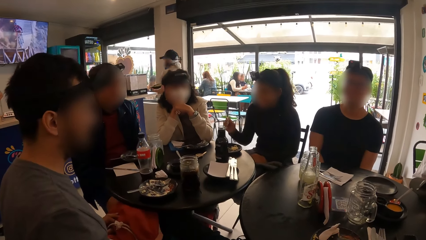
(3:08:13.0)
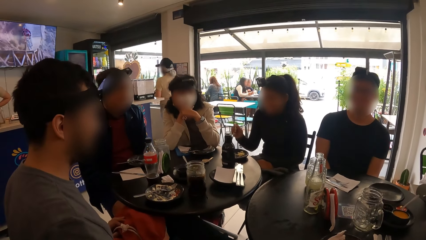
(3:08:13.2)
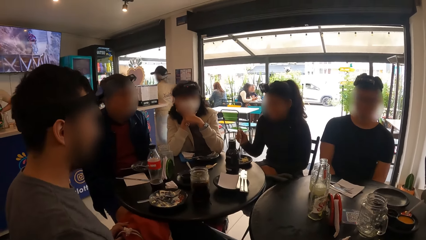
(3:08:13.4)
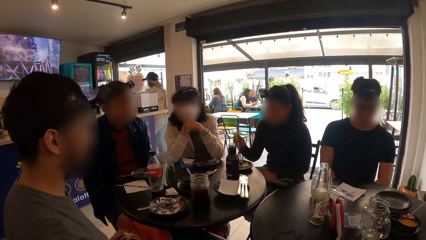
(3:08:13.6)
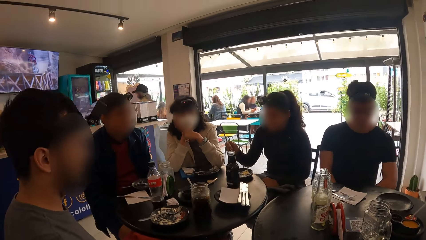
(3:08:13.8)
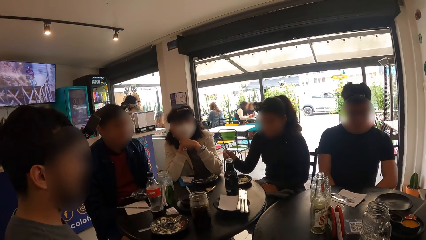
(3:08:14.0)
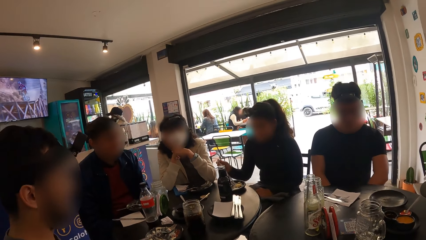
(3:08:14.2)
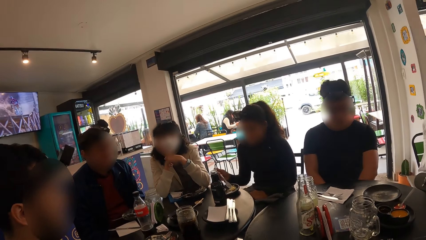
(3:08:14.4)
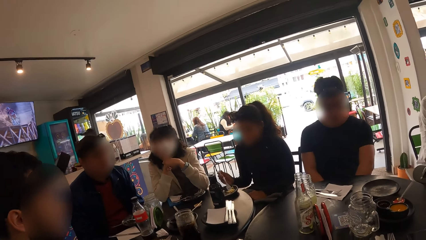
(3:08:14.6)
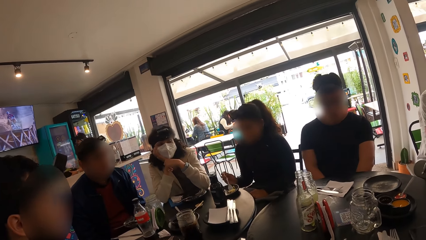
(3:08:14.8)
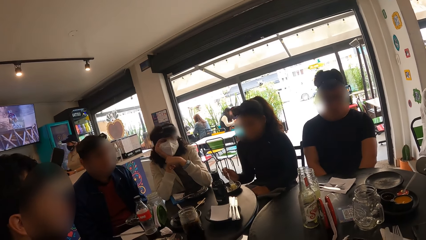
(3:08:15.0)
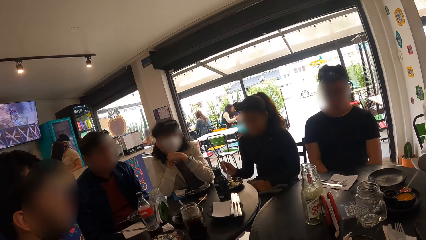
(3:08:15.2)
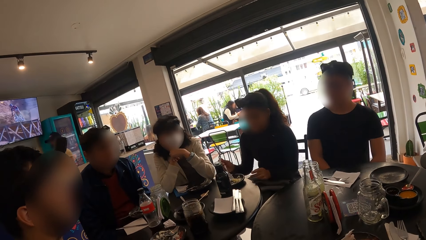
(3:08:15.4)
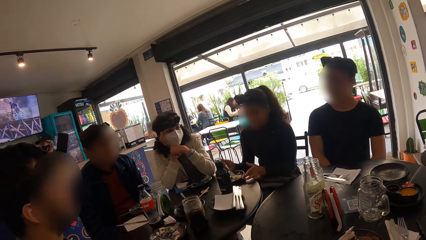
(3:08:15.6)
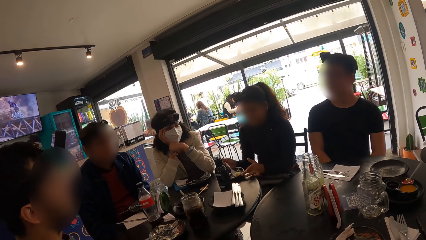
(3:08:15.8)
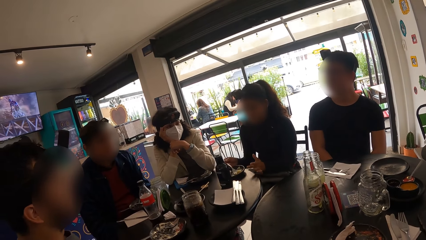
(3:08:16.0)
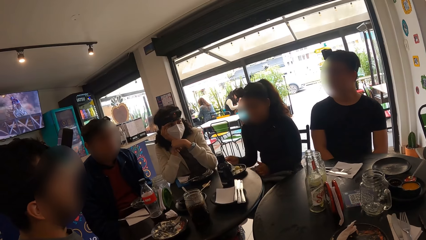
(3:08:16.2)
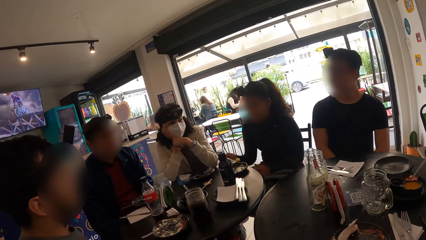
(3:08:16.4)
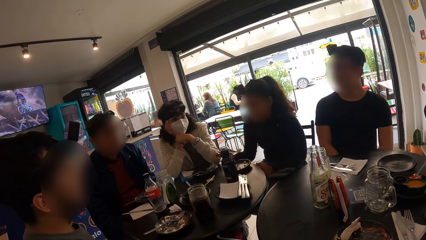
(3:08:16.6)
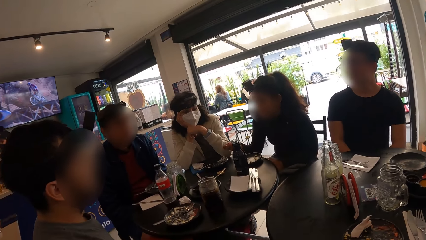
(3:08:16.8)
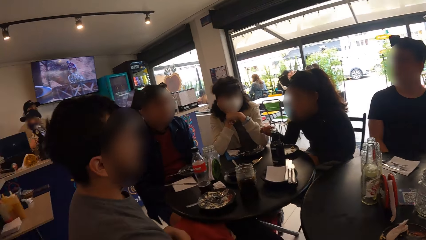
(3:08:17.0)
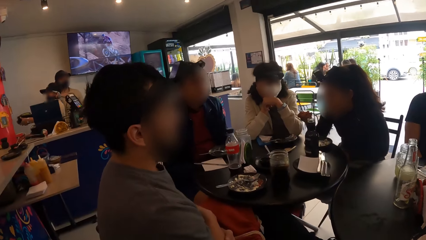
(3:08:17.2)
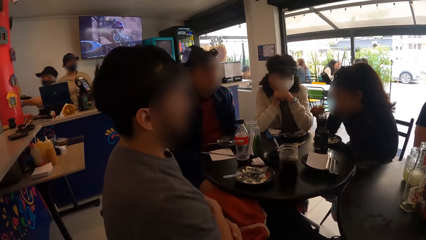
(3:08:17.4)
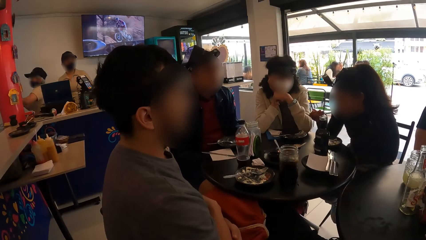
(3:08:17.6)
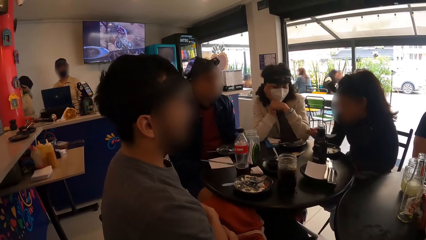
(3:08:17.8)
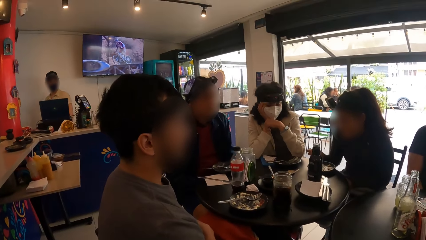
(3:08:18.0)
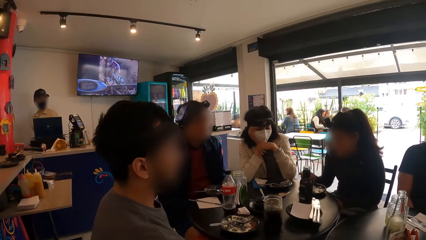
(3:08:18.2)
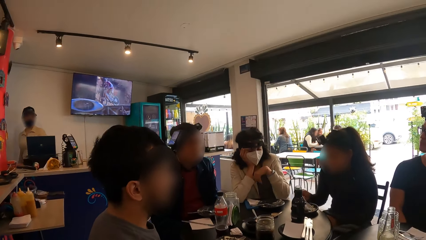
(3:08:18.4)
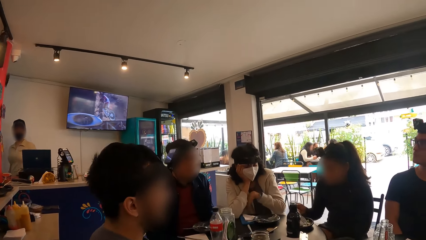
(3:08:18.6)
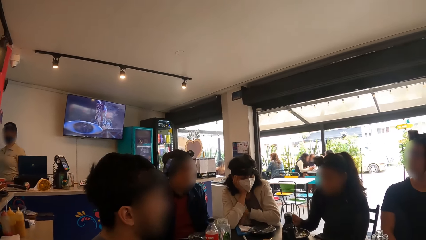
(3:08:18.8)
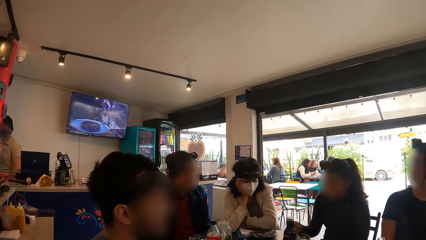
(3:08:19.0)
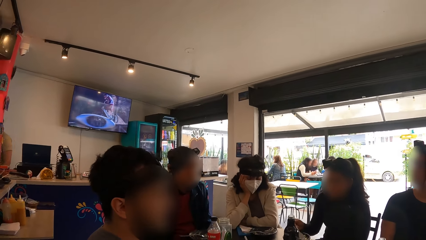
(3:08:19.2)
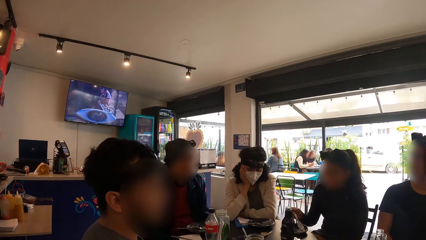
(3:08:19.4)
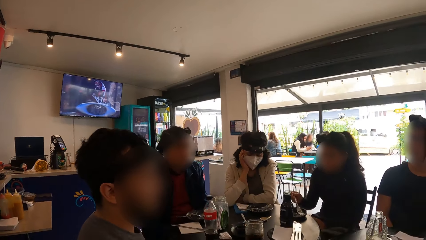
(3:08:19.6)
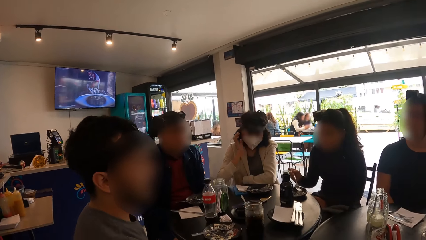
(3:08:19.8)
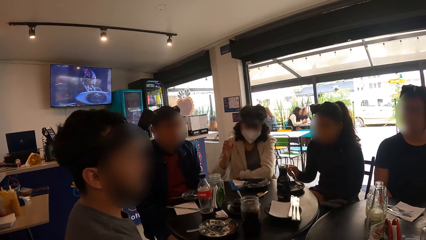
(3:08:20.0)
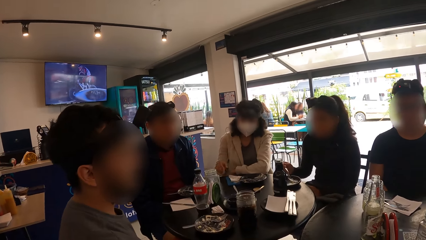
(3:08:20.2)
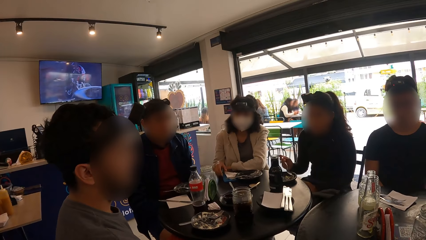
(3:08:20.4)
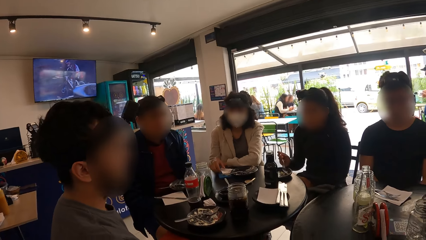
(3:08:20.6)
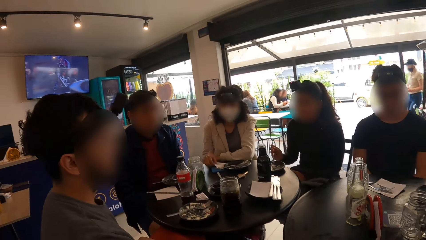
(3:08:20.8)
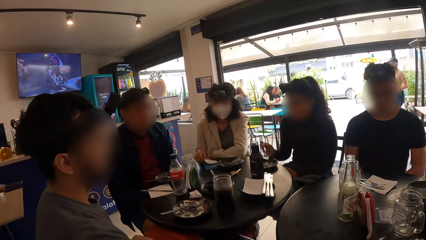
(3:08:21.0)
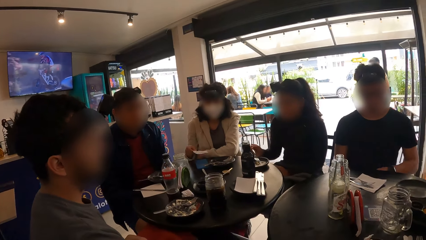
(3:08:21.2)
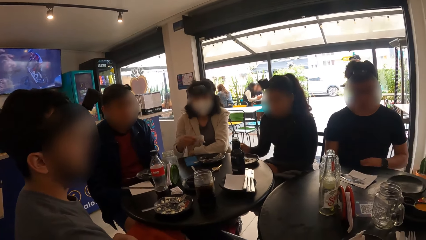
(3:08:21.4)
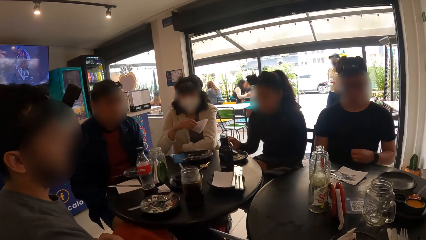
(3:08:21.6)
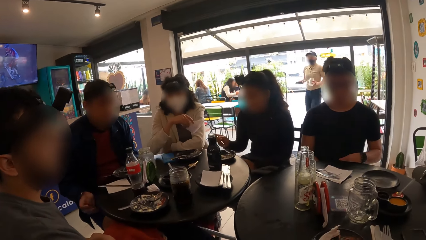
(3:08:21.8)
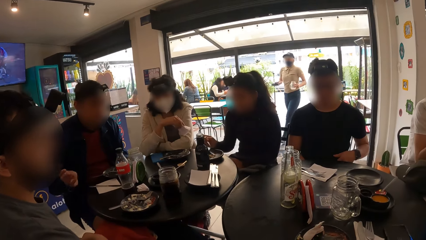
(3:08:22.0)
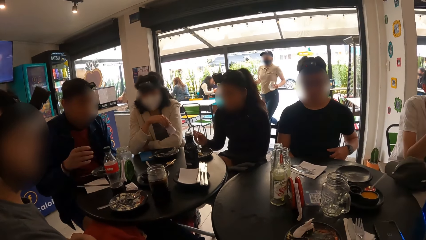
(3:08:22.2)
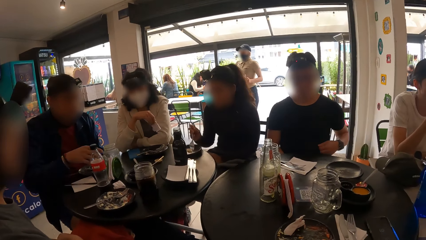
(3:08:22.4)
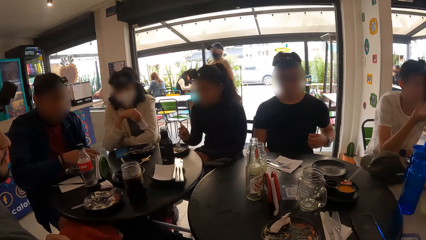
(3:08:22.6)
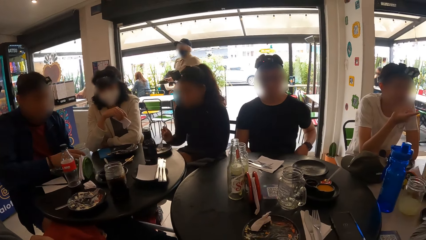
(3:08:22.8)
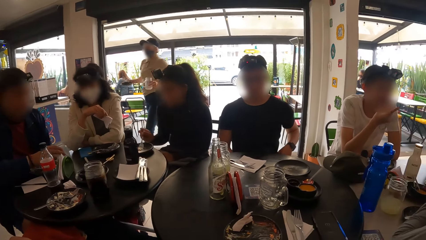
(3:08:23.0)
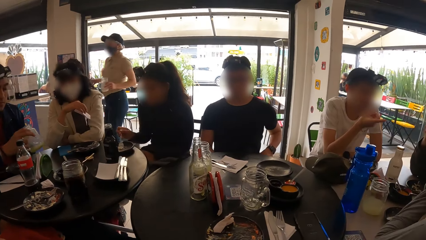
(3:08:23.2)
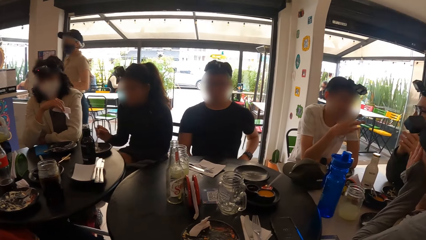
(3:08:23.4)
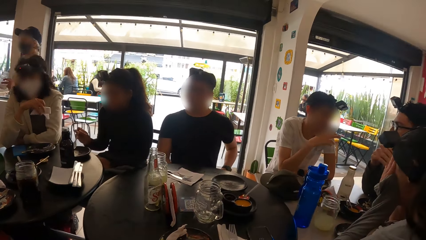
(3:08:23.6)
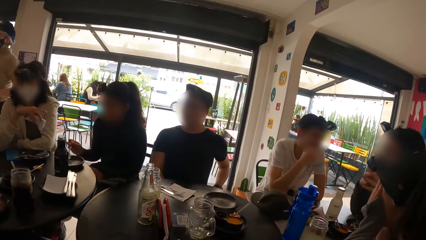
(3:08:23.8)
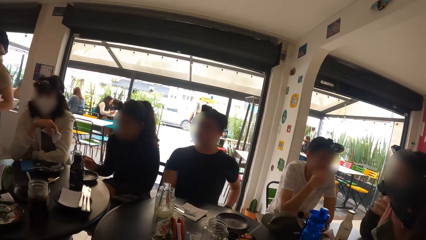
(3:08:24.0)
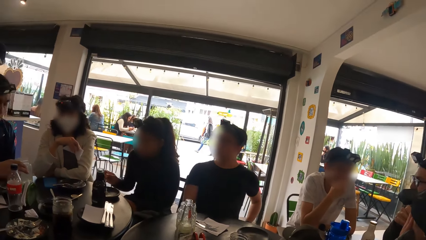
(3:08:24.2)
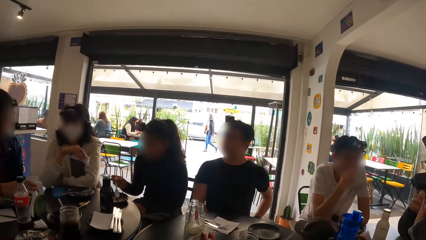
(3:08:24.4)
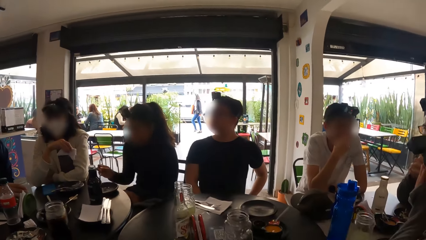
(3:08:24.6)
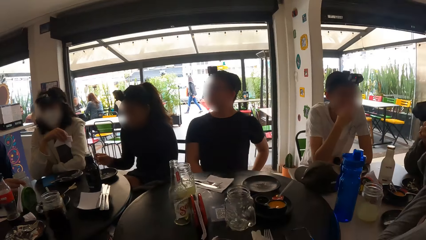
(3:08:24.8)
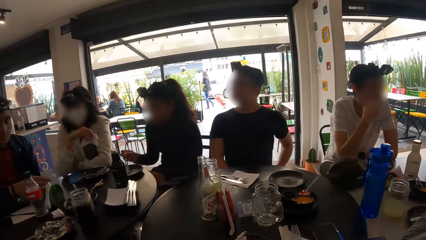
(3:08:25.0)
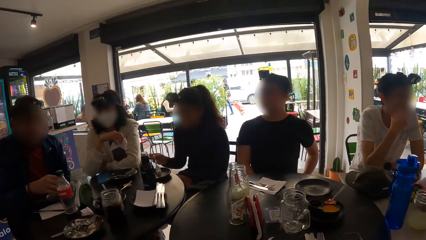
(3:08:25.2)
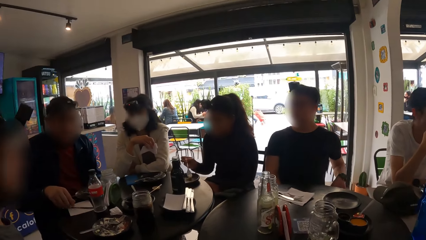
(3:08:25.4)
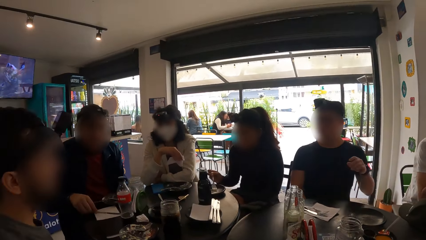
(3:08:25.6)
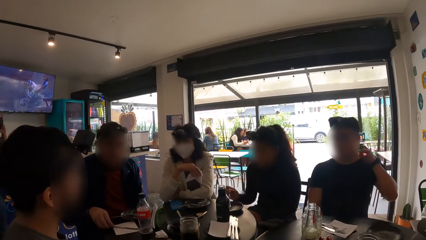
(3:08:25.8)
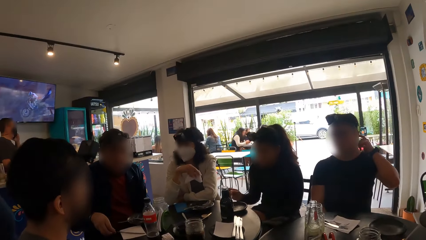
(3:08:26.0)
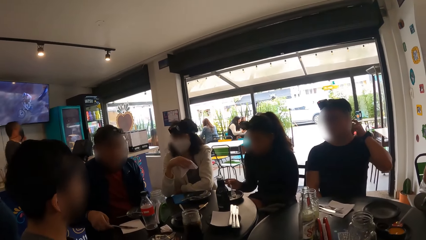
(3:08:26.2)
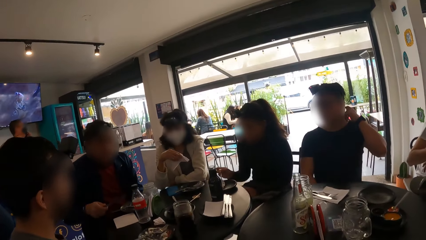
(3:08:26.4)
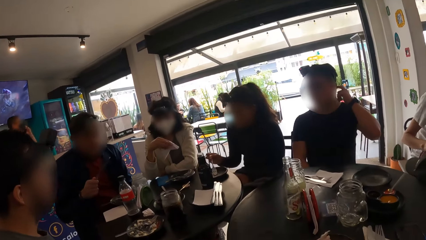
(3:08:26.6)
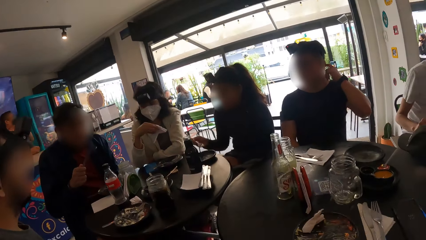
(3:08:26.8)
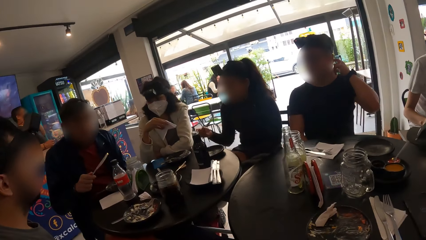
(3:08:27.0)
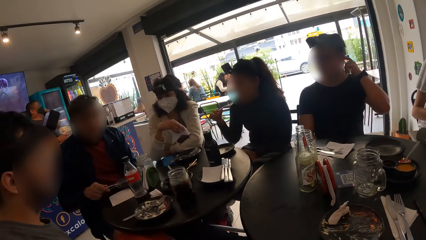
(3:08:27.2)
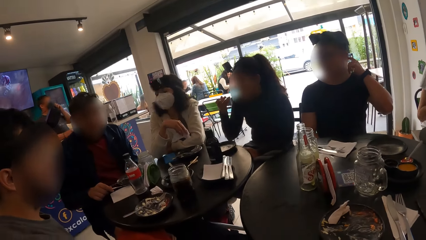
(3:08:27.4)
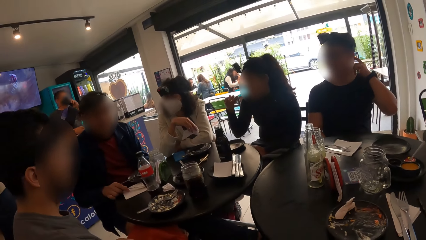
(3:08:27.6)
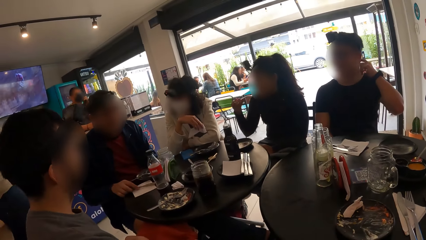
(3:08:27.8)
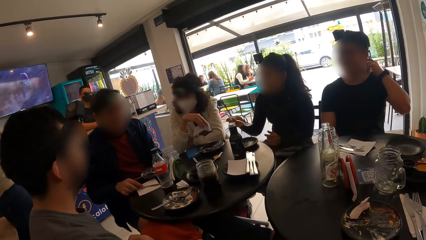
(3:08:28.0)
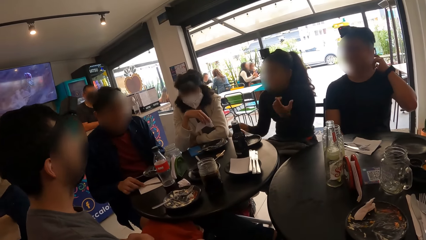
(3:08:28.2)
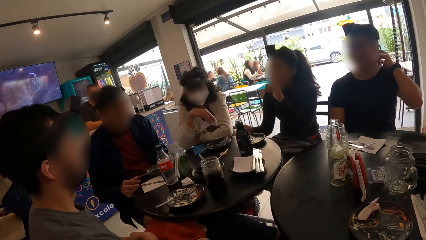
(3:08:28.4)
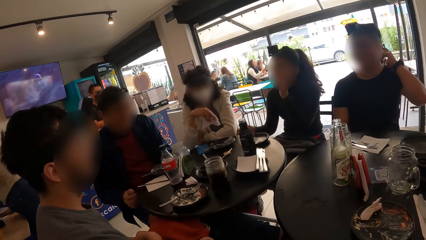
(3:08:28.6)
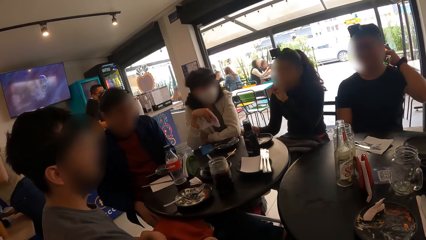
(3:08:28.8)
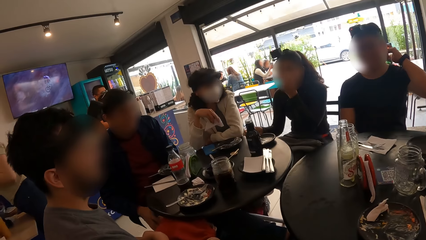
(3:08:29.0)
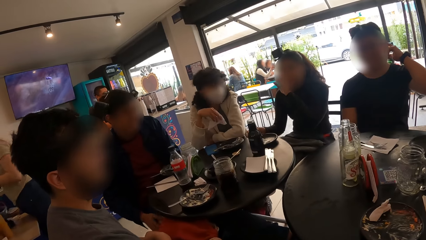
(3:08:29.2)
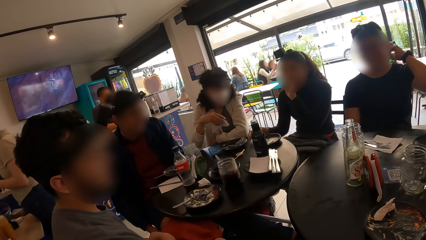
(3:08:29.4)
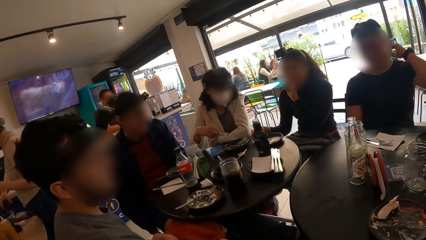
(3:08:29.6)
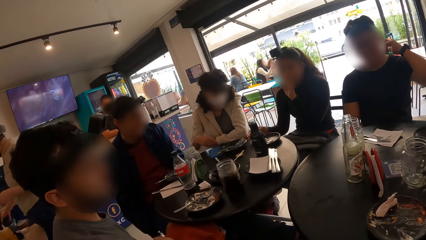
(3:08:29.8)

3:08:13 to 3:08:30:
The woman takes food from the plate with the fork in her right hand. She puts the food in her mouth with the fork in her right hand. Another woman picks the serviette from the table with her right hand. The man picks the container of juice from the table with his right hand. He picks a knife from the table with his right hand. The first woman puts the food in her mouth with the fork in her right hand. The man drops the knife on the table with his right hand. The first woman drops the fork in the plate with her right hand.
